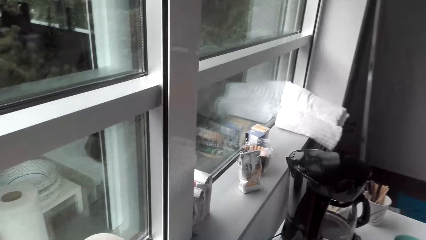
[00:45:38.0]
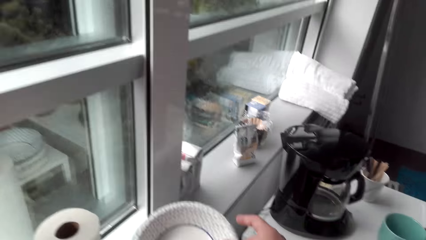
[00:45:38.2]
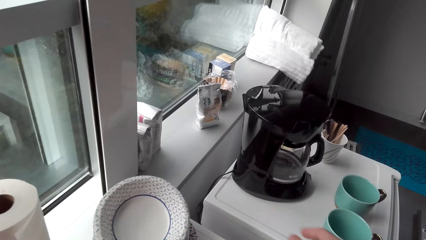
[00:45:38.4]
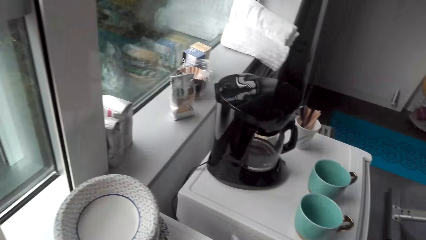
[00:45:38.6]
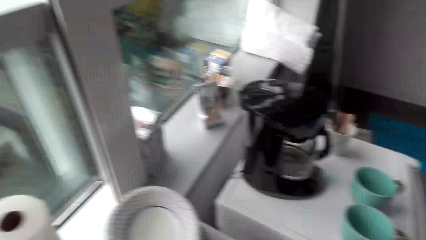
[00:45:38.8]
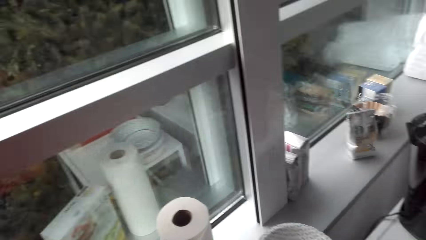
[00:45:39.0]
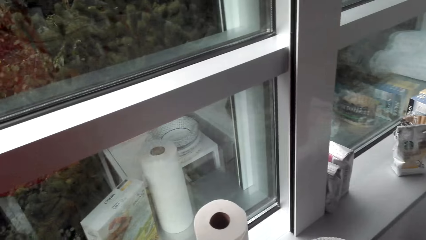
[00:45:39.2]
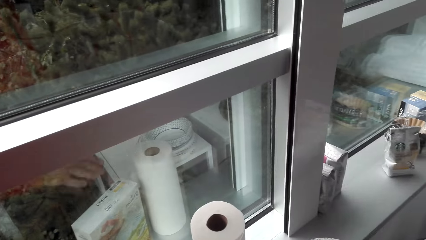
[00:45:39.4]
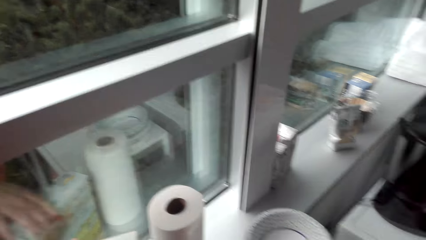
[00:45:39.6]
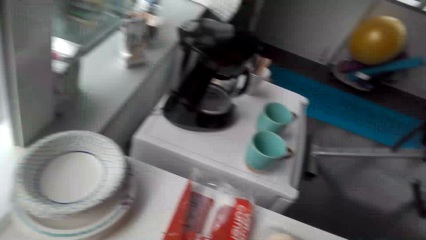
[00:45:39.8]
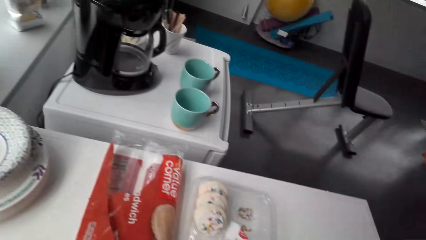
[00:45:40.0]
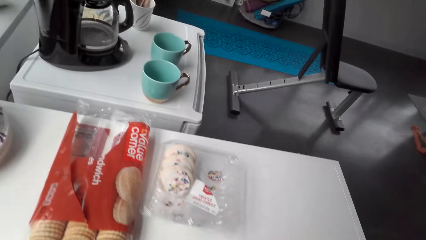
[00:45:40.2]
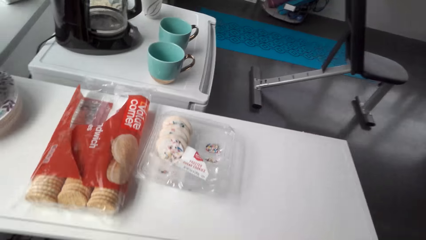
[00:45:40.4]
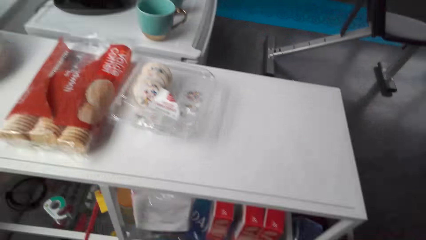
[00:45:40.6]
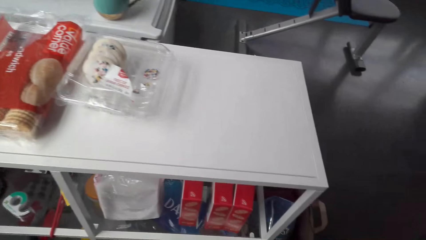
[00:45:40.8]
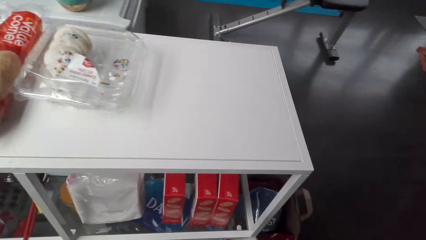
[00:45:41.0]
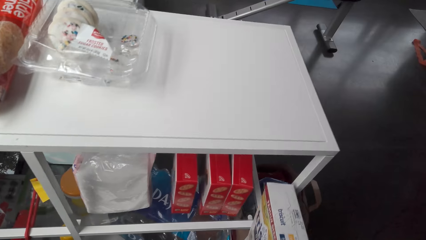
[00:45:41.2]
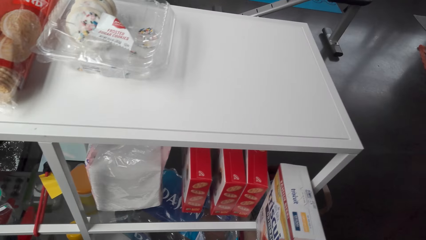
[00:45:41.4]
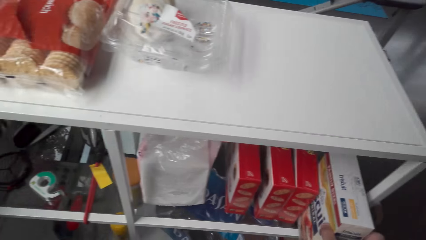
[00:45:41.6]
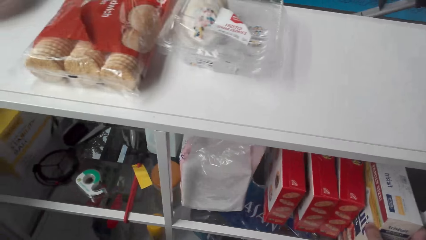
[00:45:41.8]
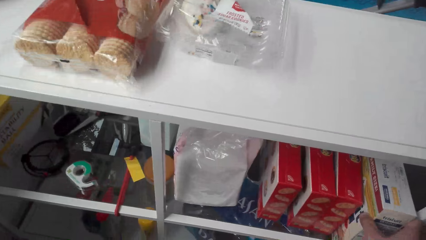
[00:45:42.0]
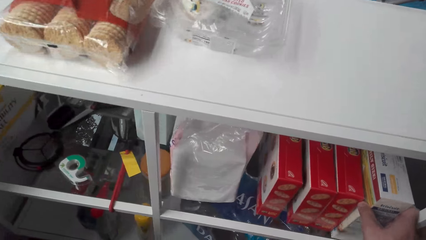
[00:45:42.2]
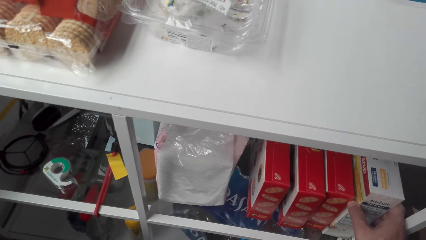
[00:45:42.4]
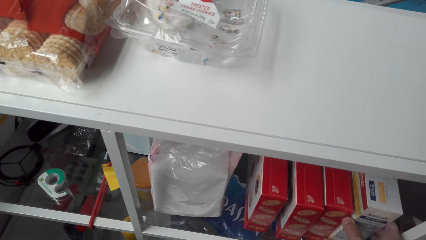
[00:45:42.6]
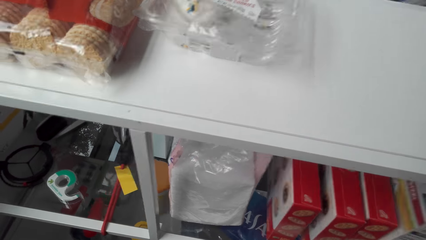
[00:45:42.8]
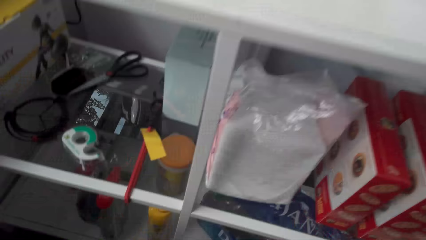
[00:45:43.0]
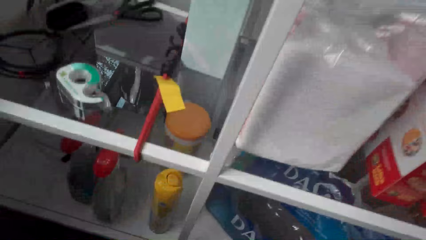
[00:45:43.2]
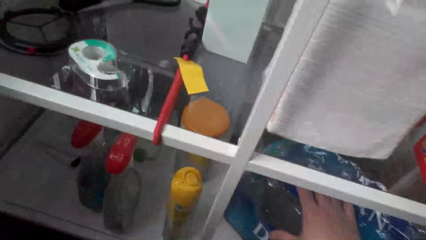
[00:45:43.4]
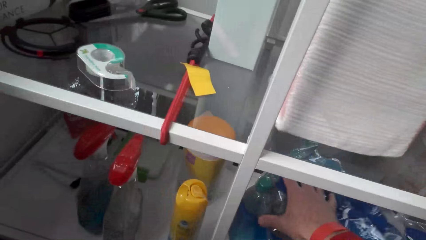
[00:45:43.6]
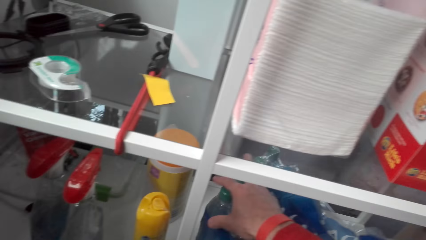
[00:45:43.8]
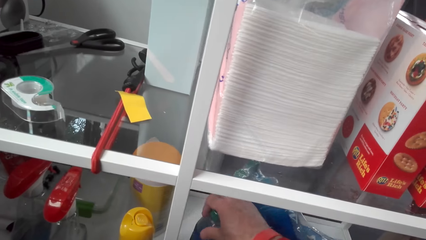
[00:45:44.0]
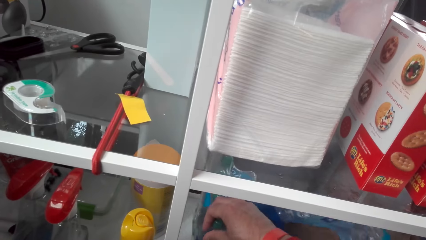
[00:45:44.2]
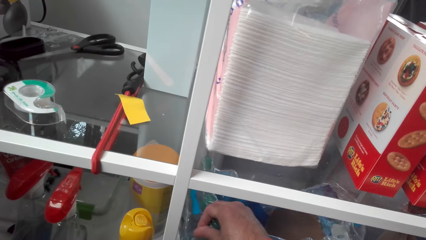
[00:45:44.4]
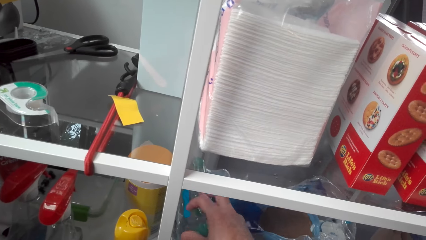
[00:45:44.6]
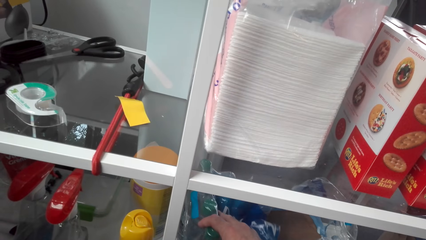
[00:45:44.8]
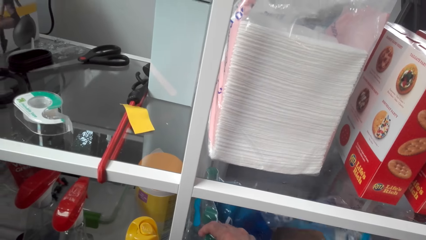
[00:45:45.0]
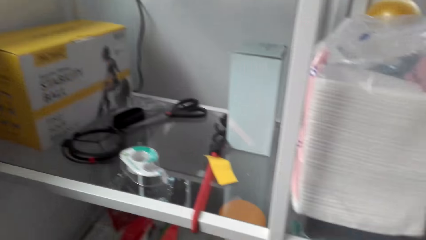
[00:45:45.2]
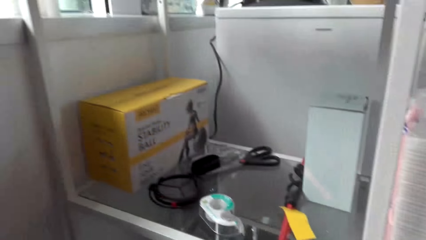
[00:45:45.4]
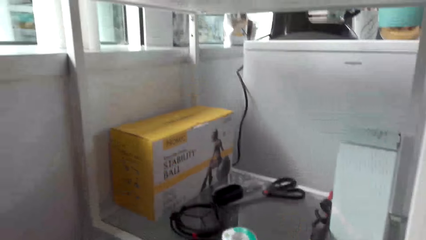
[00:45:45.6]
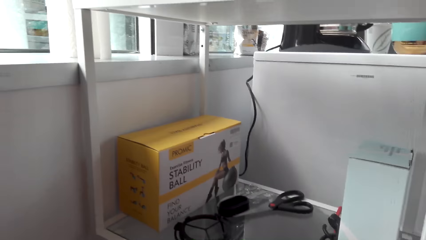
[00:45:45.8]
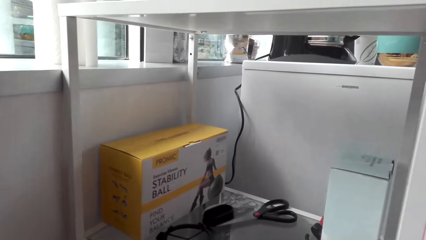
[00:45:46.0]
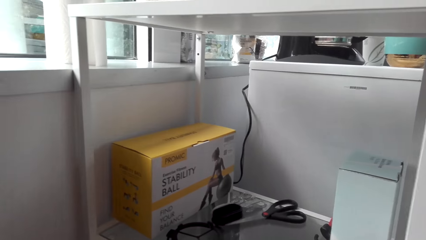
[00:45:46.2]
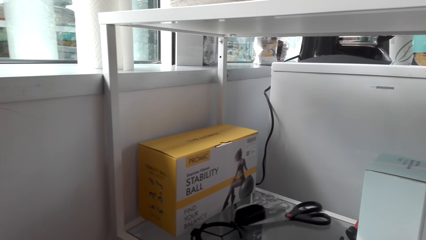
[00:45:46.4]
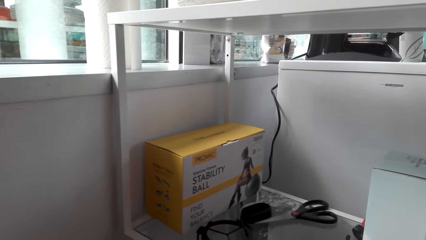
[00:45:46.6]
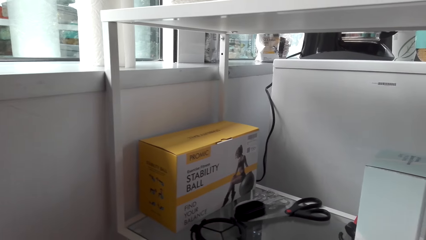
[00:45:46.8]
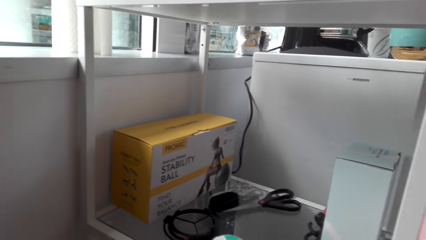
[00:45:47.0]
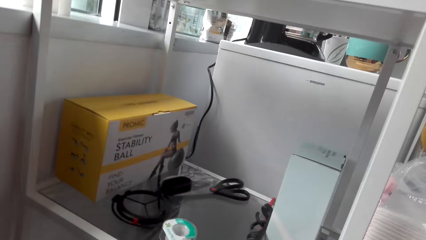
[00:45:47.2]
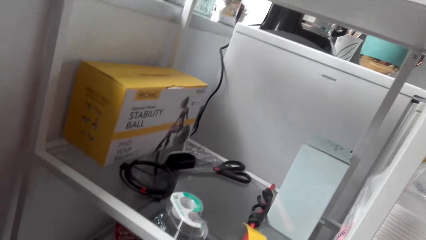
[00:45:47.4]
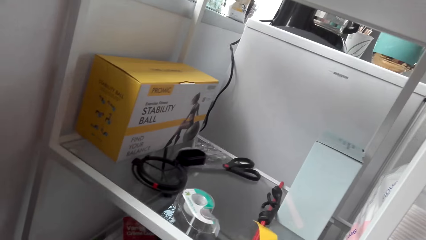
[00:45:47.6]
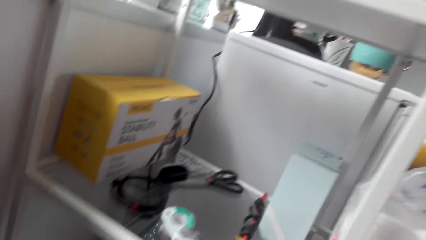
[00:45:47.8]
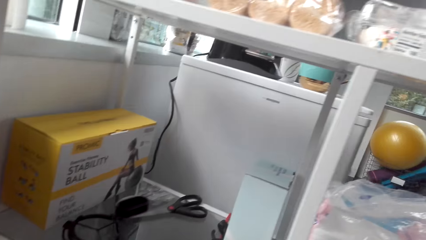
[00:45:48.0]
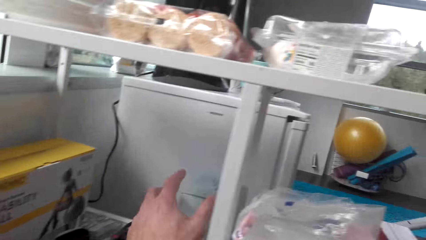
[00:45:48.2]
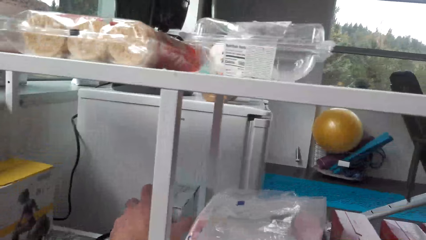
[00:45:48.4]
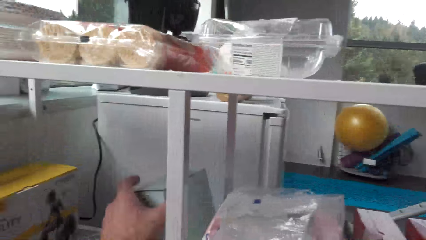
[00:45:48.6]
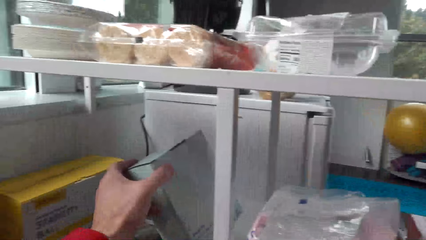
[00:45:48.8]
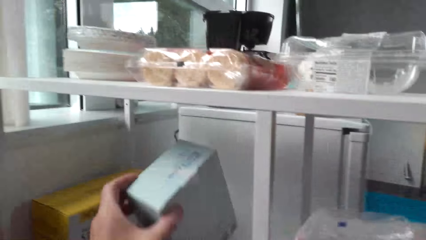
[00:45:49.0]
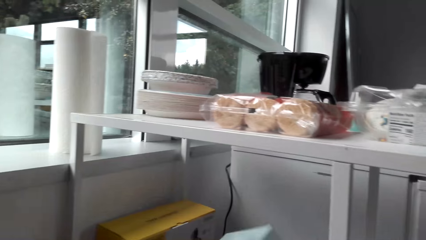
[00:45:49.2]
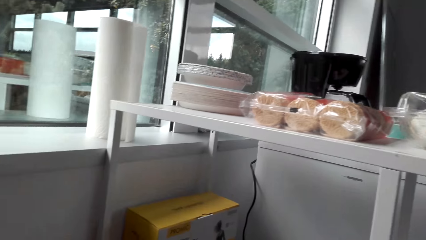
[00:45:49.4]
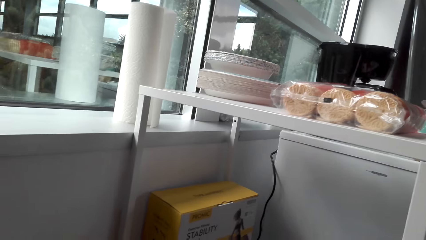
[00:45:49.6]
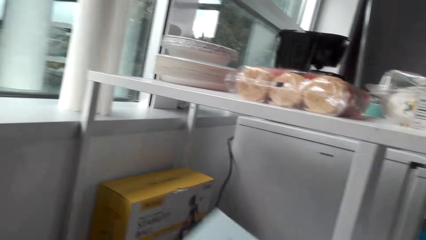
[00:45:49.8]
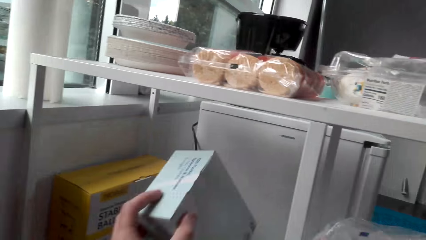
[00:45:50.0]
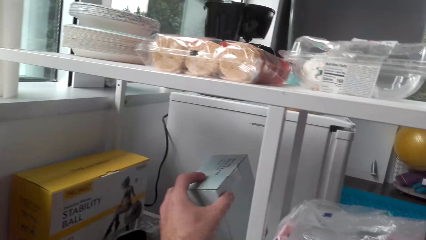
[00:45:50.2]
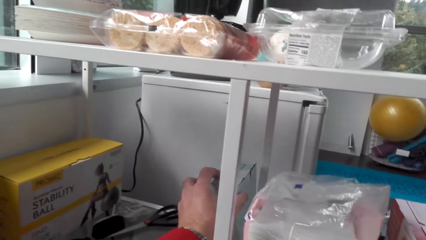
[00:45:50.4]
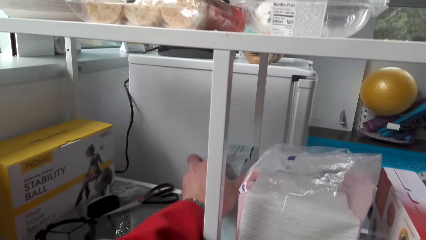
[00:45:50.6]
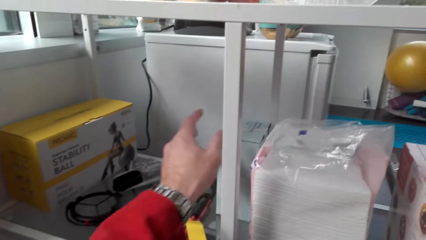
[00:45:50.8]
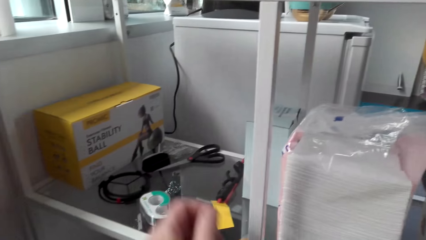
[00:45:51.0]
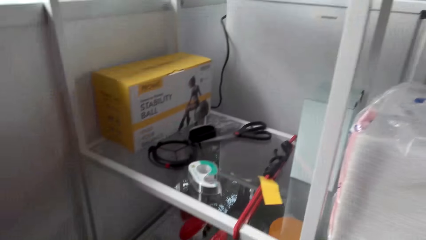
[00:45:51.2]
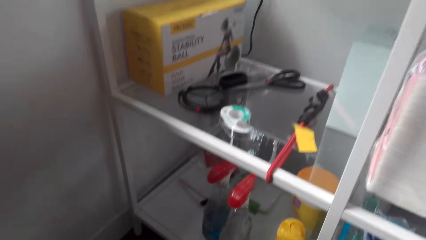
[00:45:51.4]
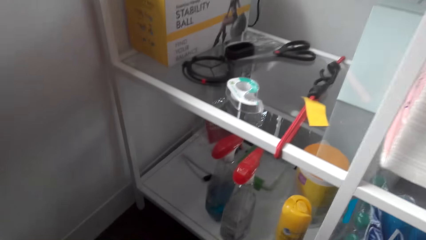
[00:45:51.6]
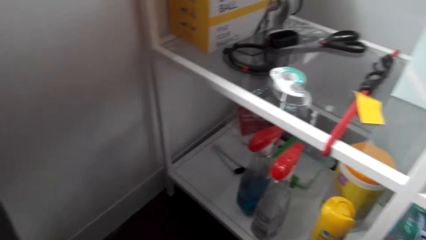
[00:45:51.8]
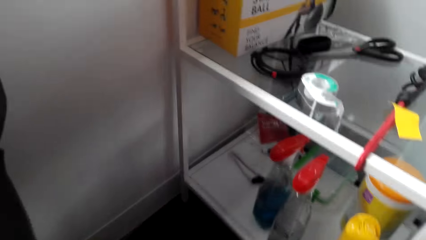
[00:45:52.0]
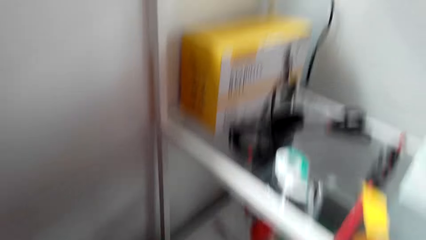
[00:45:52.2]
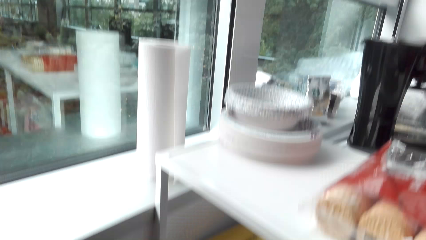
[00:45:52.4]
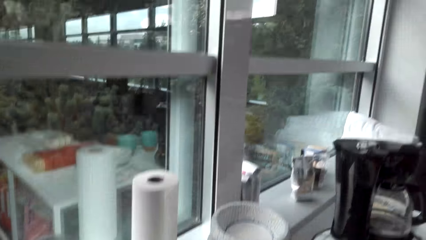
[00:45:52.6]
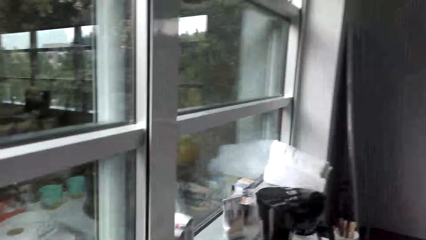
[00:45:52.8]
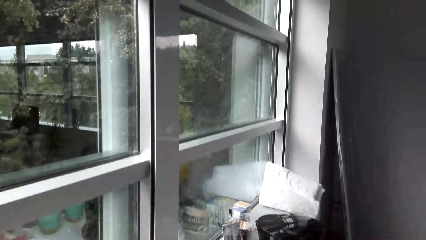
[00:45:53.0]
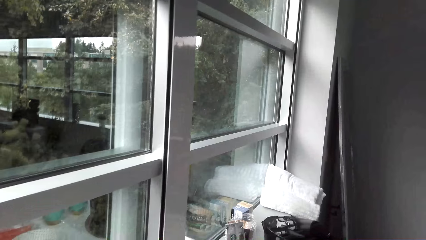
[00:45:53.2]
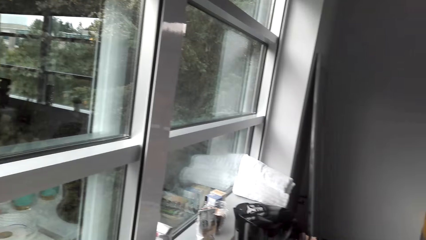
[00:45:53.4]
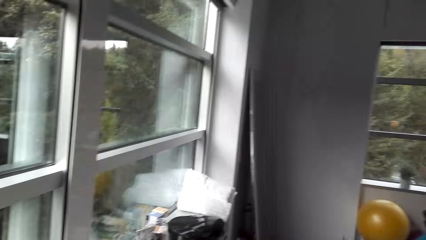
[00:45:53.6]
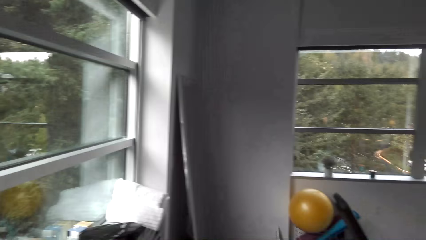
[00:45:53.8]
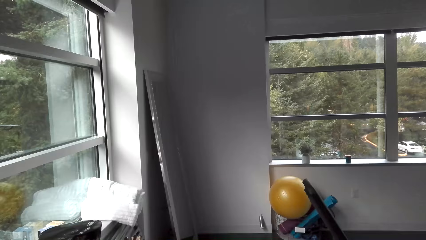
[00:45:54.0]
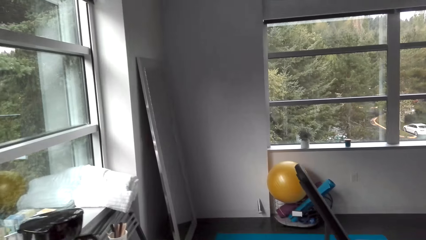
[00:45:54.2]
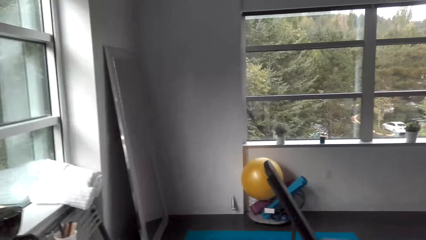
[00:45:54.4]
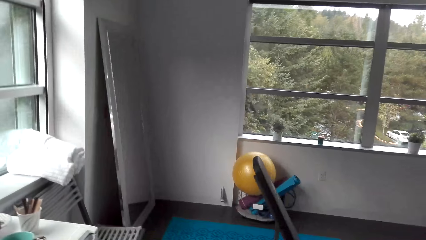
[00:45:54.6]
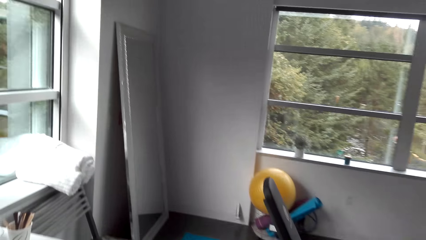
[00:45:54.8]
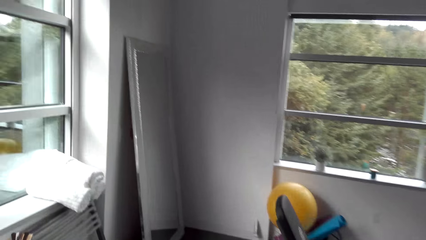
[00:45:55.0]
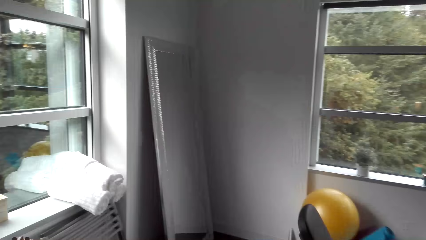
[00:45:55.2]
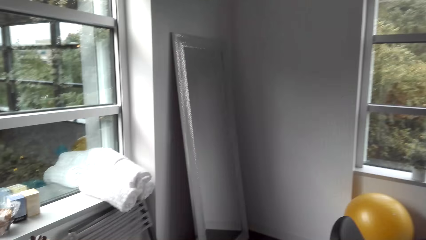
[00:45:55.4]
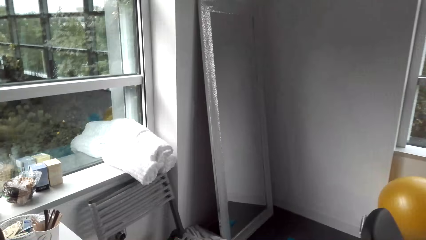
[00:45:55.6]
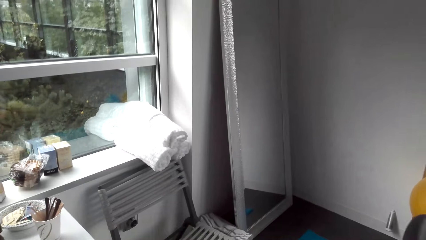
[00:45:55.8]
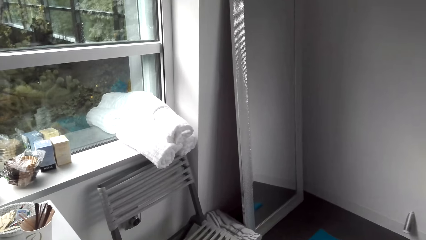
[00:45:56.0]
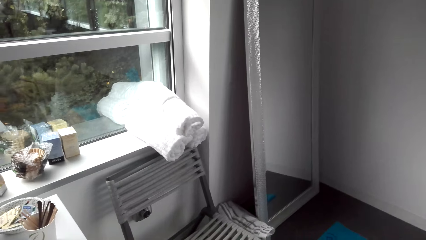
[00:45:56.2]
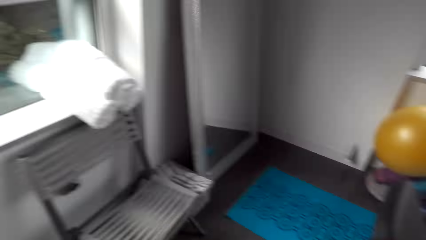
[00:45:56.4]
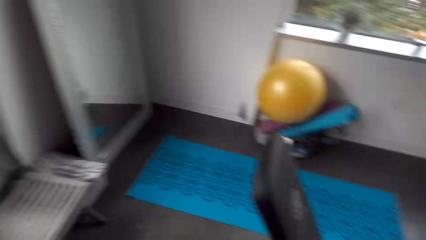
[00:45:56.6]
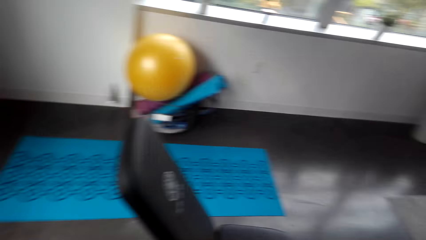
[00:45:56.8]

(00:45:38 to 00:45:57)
The camera wearer puts down the plate. They throw the plate. They take a packet of biscuits. They put the packet of biscuits in the drawer. They move the pack of water in the shelf. They touch a bottle of water. They take a box of something from the drawer. They put the box of something in the drawer. They stand up. They walk toward the towel.
